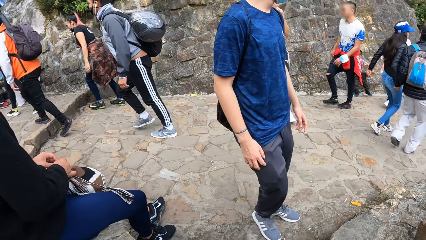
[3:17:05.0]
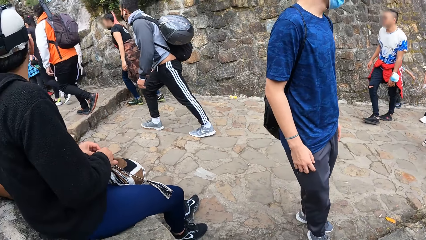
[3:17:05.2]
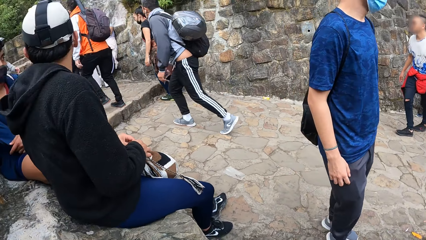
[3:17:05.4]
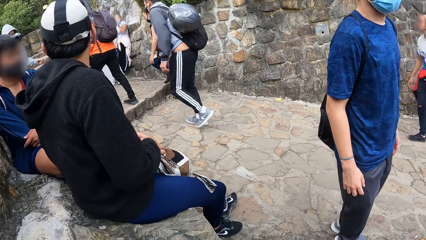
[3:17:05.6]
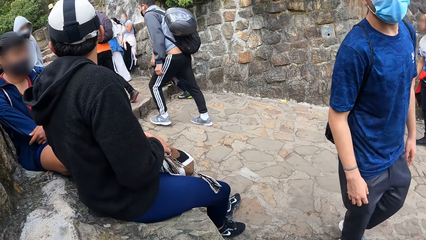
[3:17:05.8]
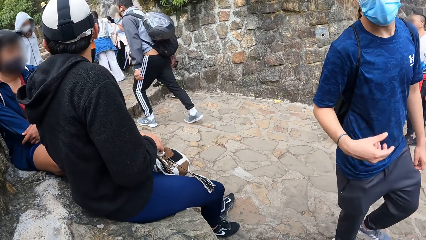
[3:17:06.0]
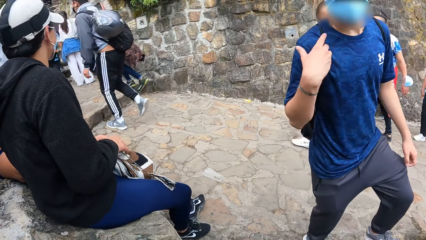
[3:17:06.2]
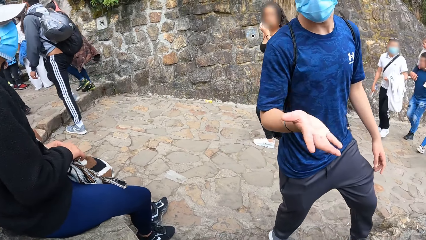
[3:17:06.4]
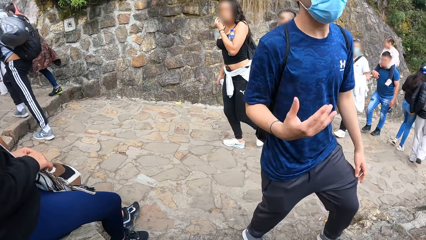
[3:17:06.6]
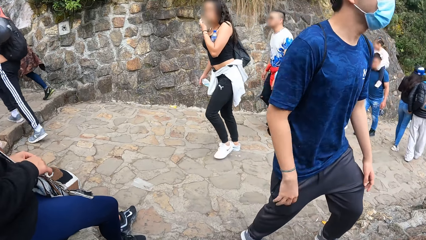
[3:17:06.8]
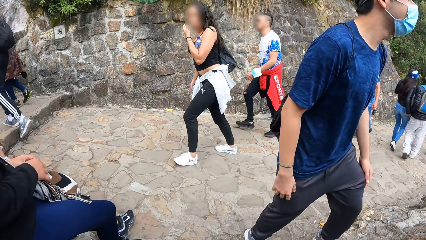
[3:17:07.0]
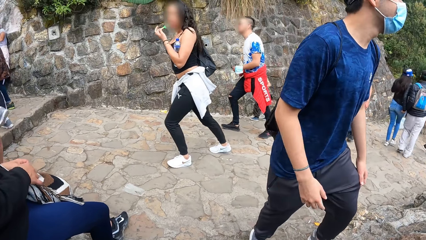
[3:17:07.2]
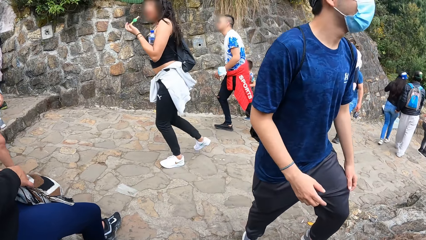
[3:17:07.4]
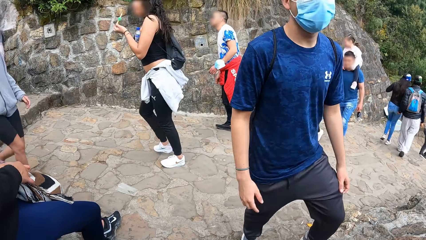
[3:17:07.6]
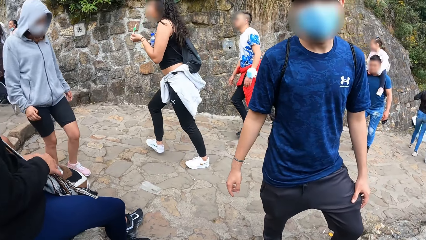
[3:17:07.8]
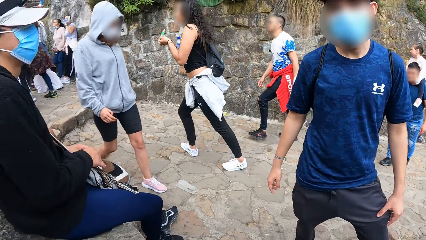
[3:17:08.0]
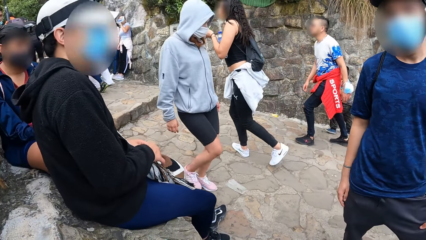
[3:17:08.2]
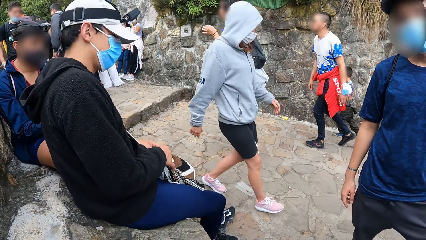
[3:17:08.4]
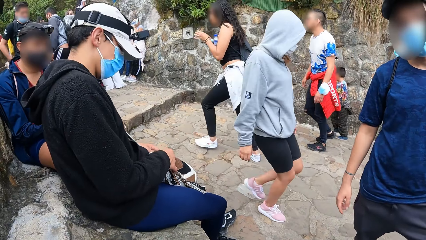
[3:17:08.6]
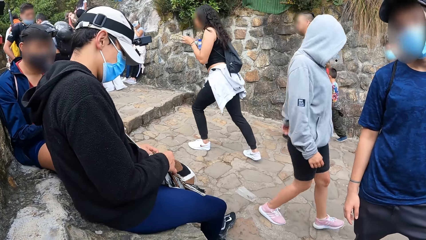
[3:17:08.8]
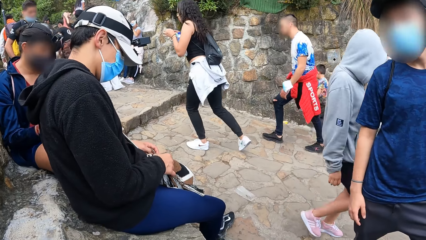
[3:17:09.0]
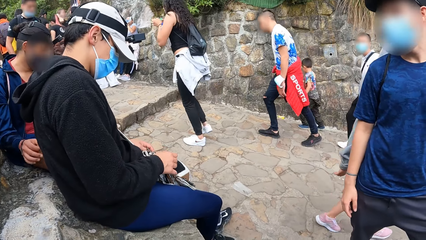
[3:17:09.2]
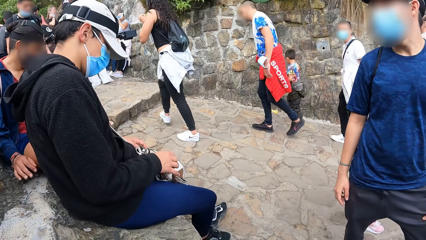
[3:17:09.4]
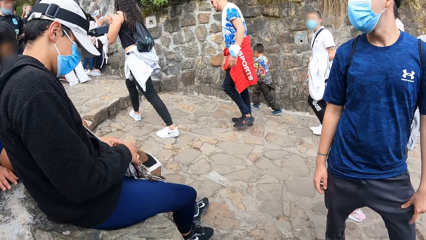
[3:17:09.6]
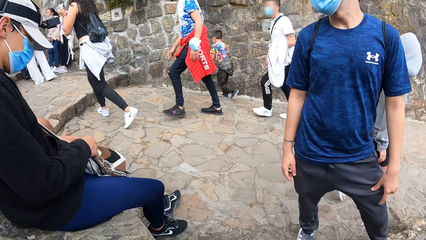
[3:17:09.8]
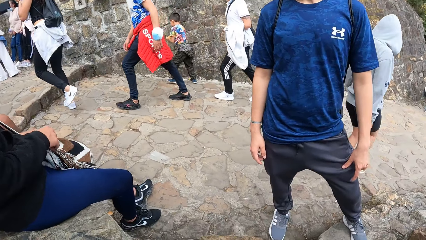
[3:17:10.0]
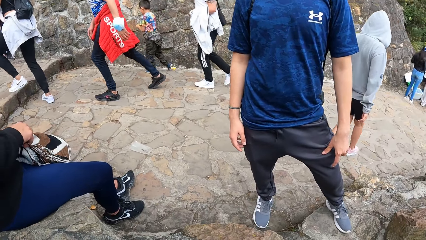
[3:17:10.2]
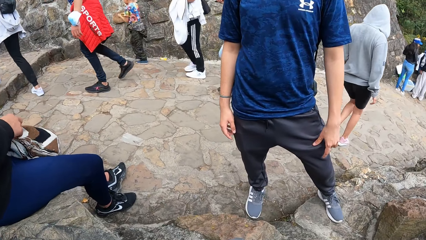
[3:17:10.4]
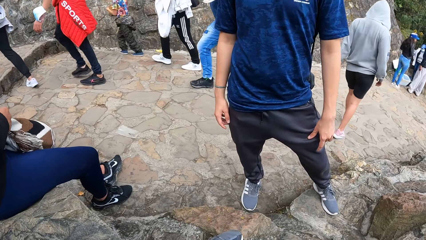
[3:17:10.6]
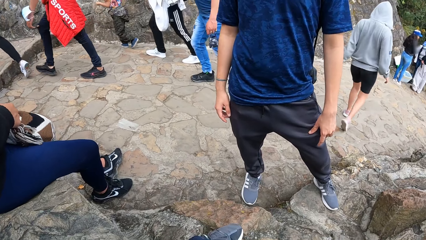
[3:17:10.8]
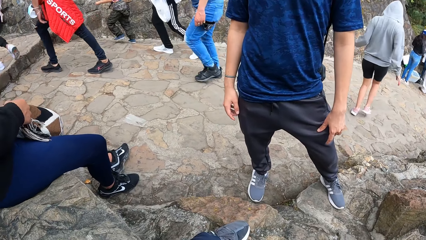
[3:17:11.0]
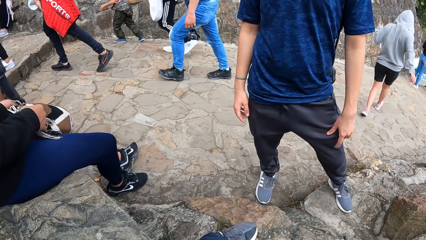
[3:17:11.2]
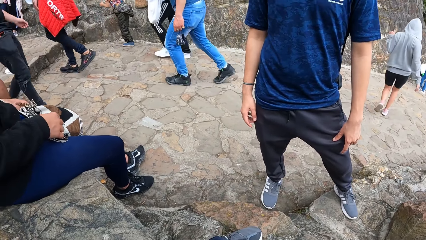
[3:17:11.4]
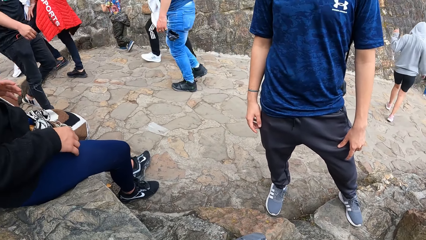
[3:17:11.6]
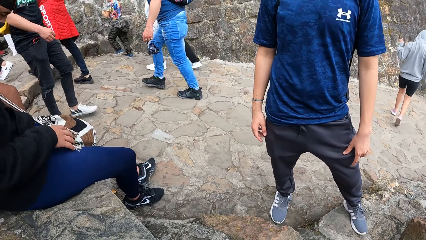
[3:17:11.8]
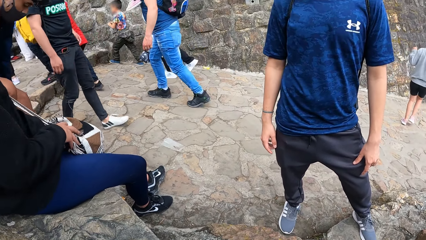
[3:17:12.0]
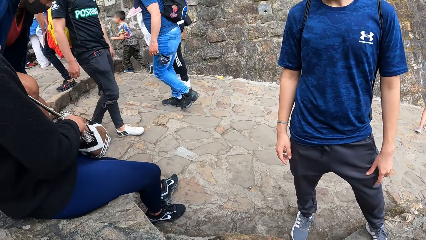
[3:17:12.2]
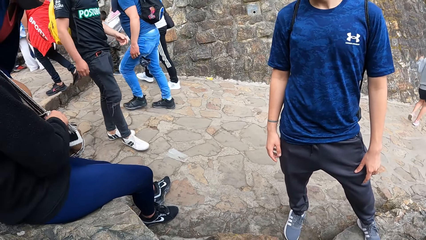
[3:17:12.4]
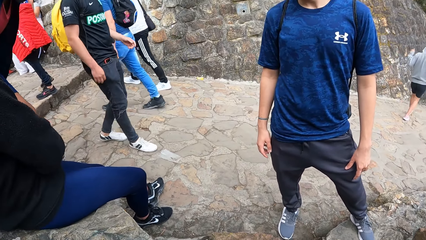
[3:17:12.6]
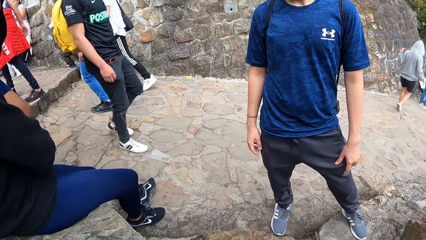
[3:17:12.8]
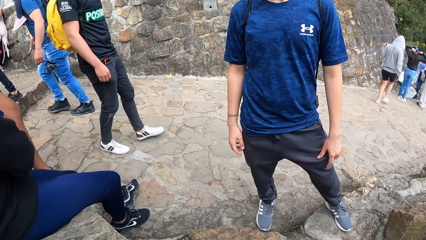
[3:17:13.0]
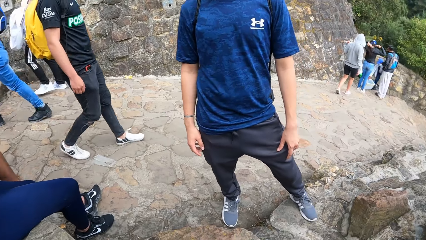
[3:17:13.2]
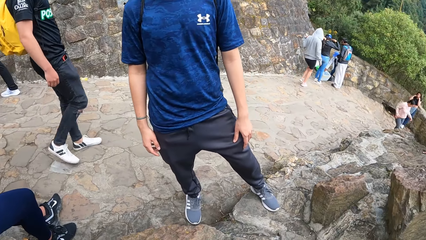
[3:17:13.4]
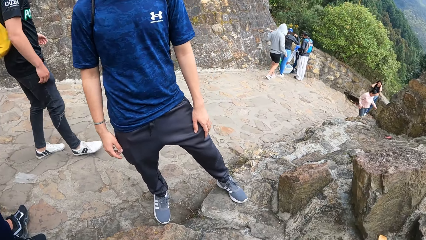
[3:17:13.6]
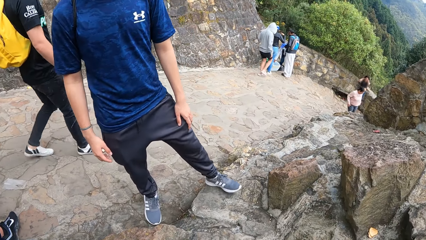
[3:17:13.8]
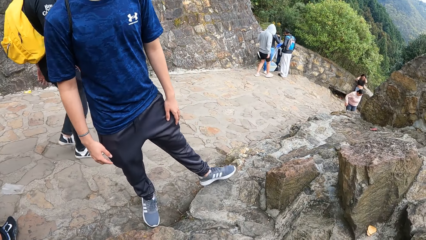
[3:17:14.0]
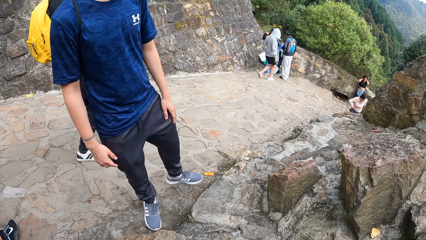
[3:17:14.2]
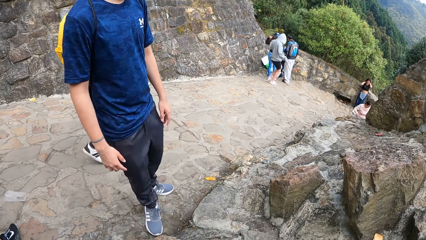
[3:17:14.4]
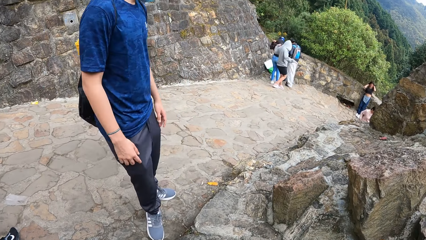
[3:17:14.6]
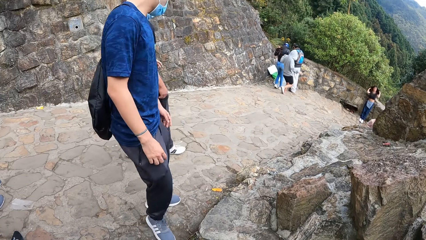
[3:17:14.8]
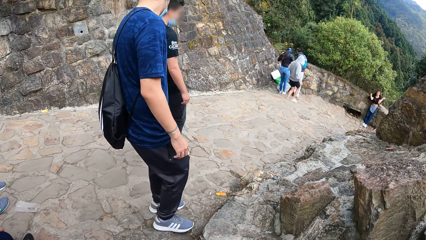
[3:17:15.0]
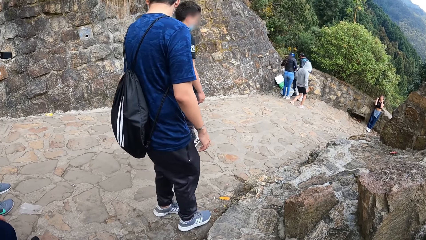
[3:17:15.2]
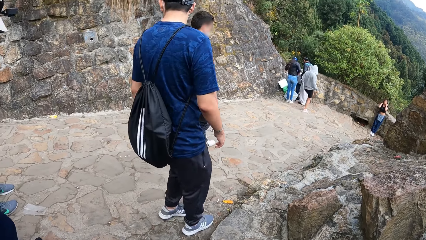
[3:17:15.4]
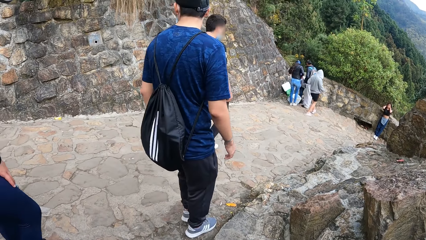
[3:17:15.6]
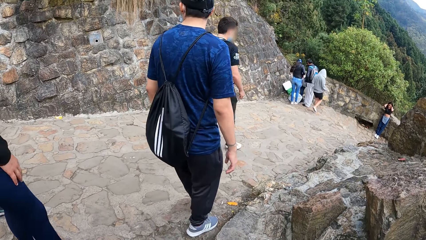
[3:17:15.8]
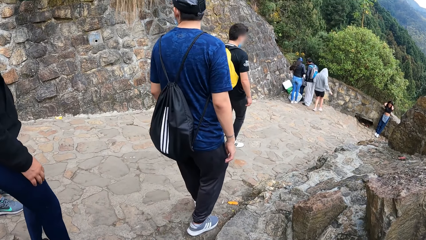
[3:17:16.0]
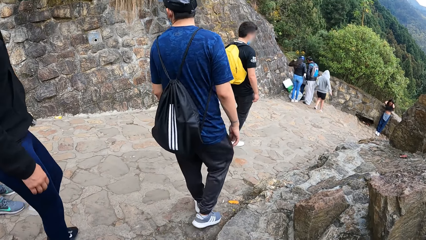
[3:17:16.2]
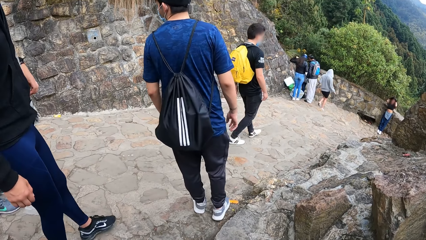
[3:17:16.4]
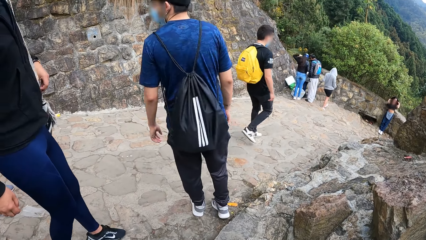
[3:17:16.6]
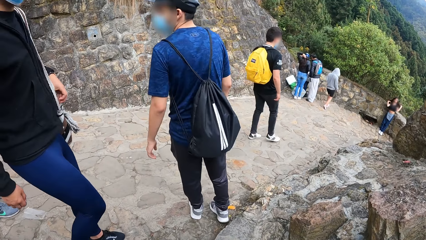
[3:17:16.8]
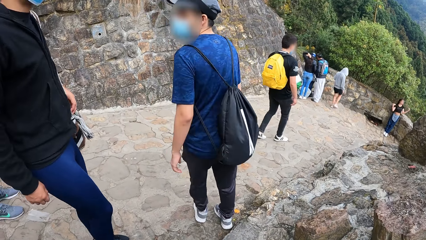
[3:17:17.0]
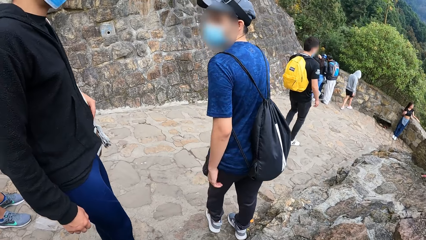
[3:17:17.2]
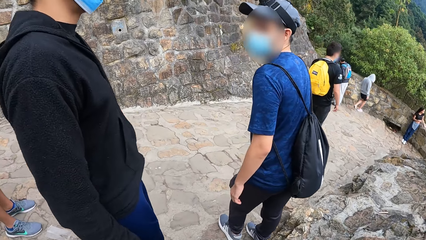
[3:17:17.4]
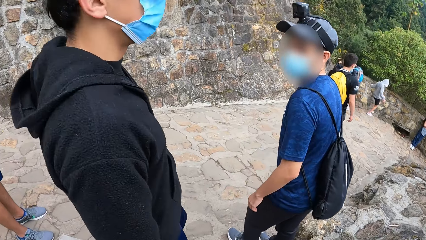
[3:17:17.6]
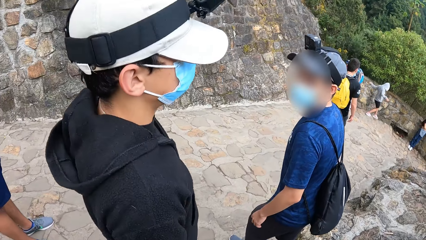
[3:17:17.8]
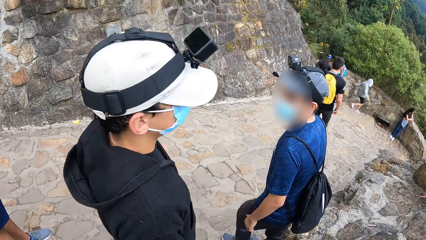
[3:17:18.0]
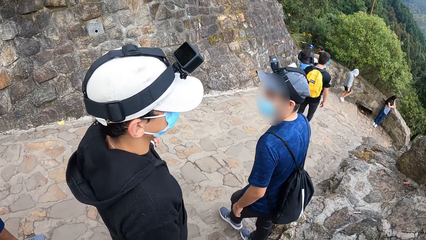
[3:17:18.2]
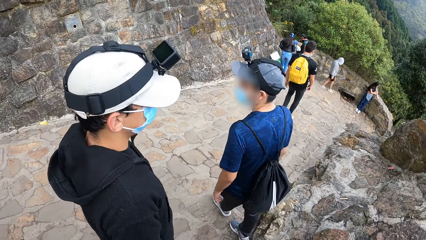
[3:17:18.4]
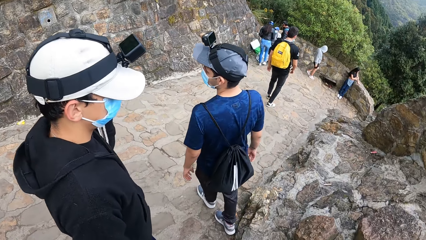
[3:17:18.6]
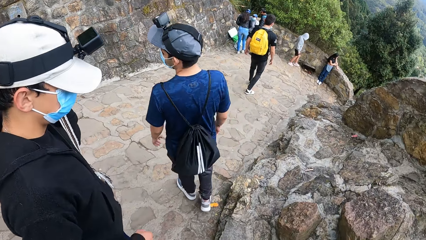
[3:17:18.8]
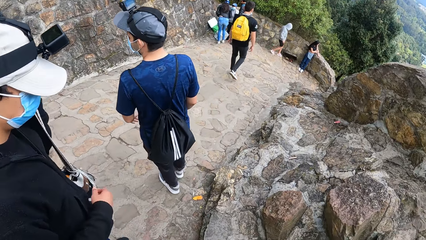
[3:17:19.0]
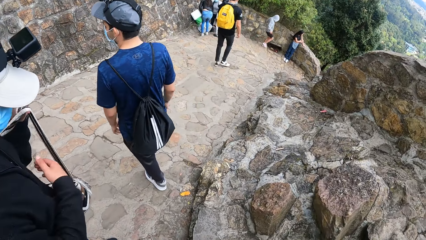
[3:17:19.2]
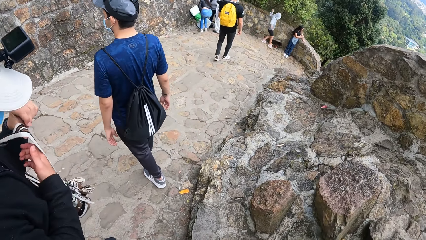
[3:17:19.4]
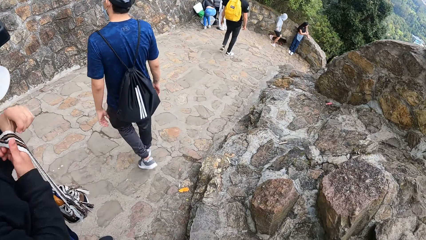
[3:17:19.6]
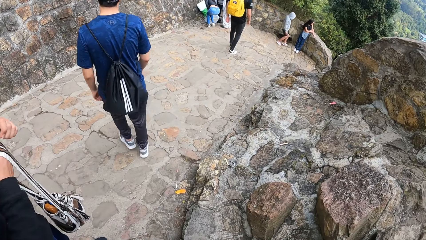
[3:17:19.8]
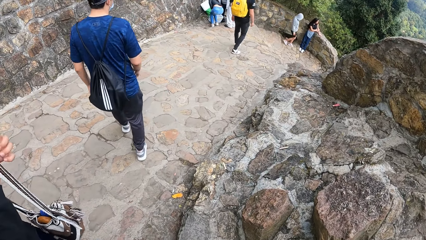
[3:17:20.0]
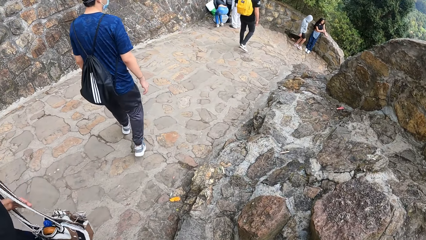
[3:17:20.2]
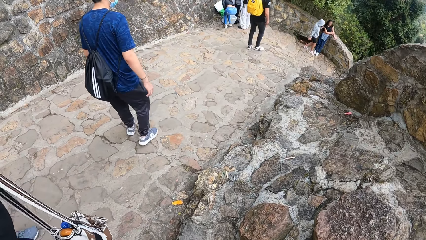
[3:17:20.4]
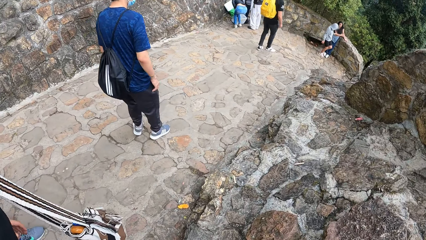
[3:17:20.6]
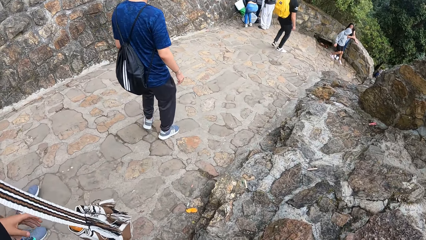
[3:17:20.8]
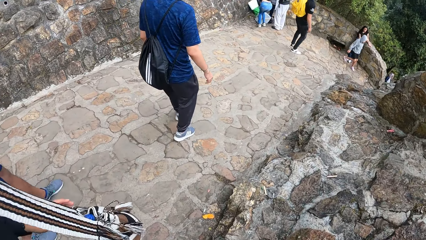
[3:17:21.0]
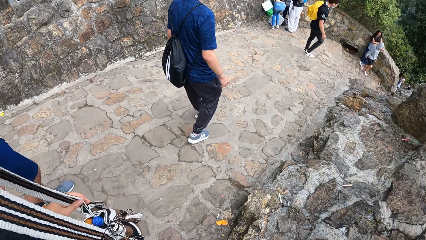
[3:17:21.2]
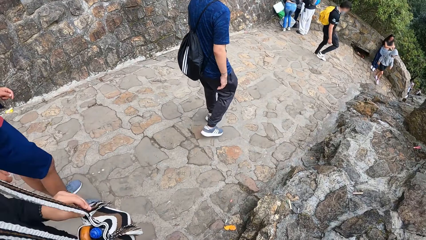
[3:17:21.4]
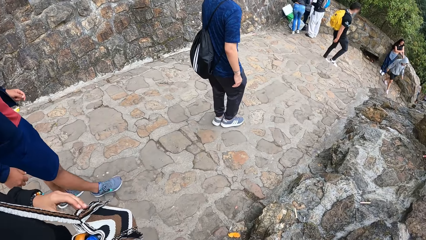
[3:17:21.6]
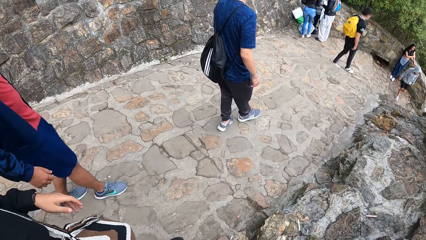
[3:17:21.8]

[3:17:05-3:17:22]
The man moves his right hand. The camera wearer walks. Another man moves the bag from his left hand to his right hand.
